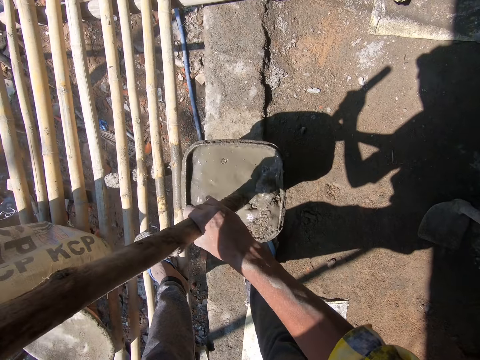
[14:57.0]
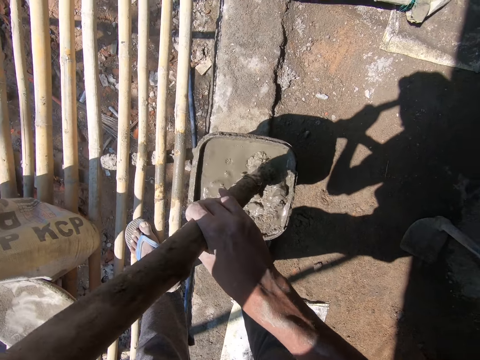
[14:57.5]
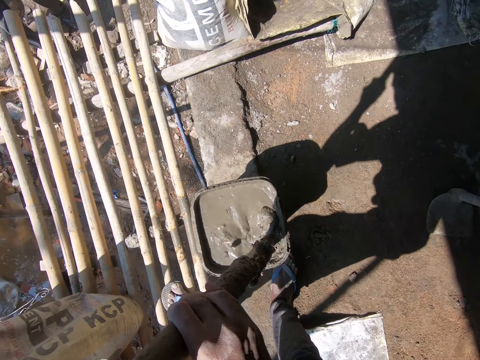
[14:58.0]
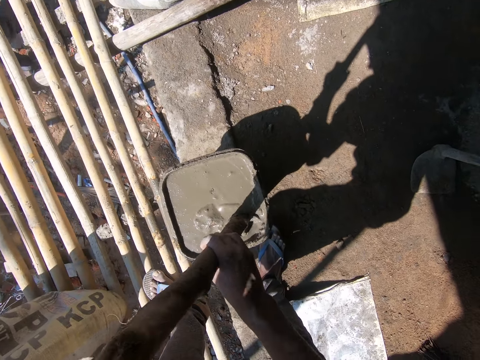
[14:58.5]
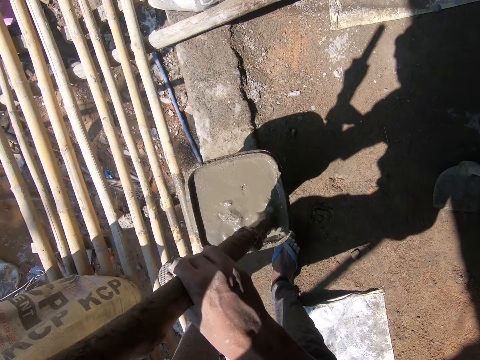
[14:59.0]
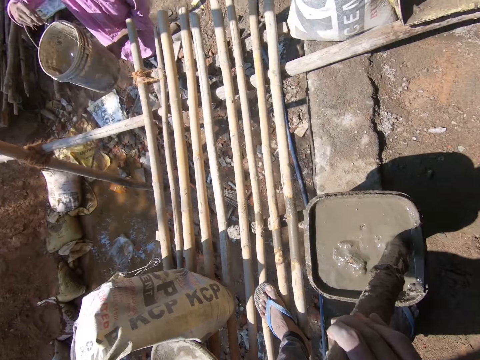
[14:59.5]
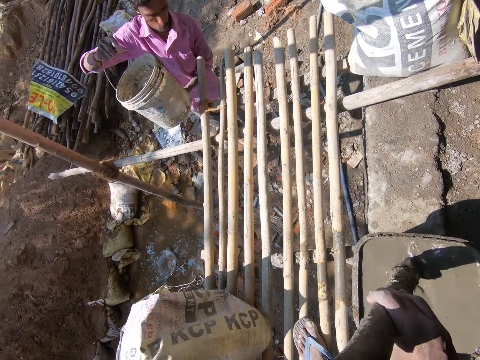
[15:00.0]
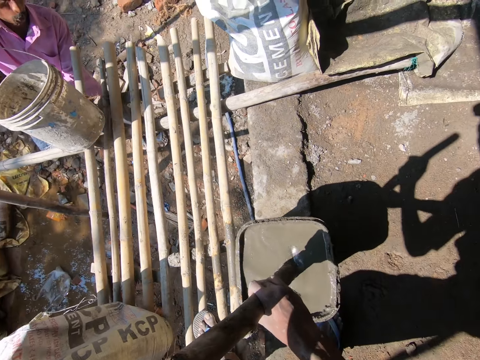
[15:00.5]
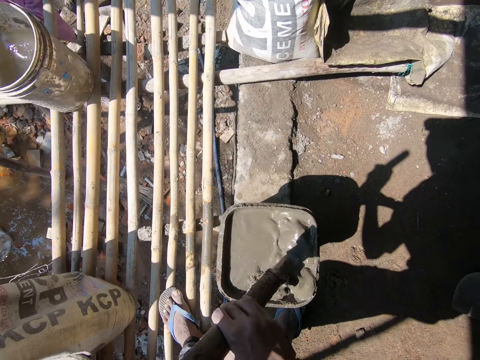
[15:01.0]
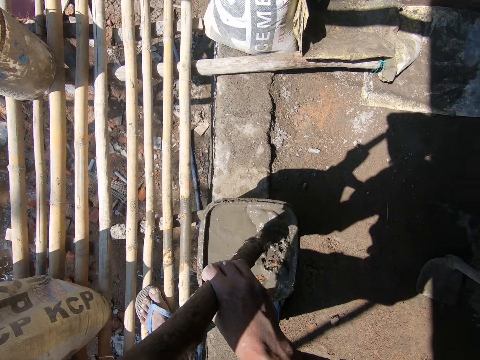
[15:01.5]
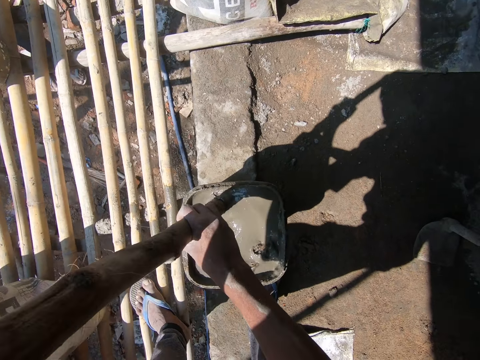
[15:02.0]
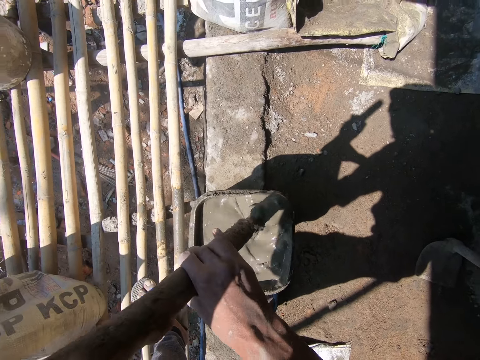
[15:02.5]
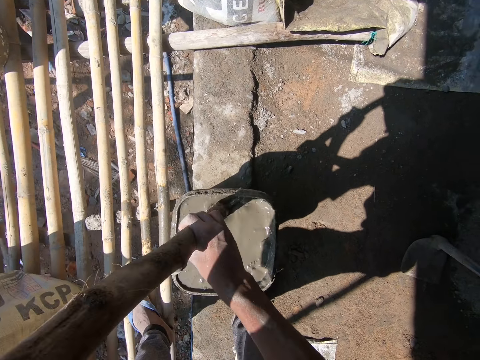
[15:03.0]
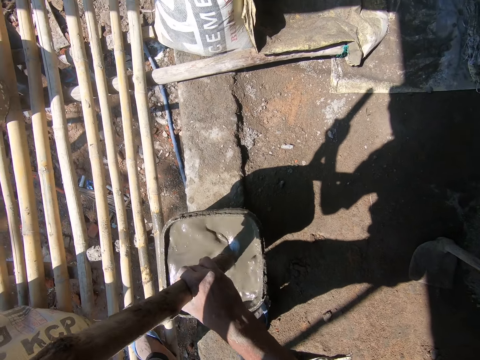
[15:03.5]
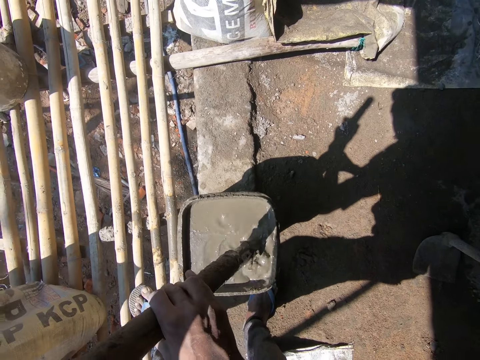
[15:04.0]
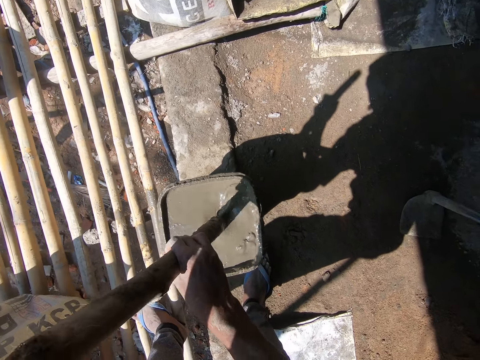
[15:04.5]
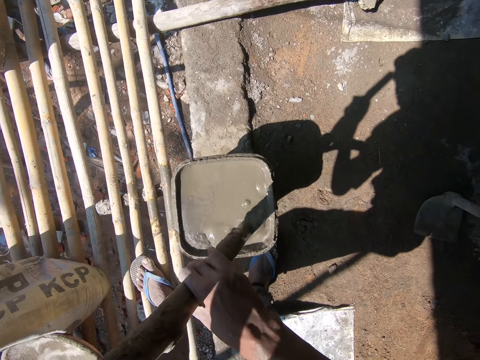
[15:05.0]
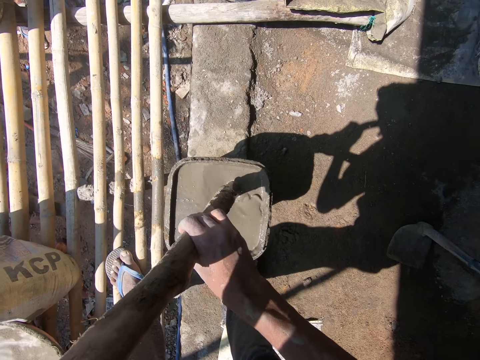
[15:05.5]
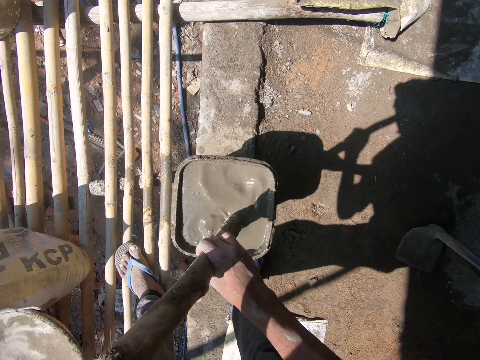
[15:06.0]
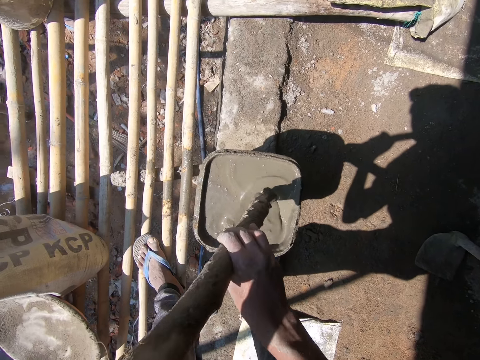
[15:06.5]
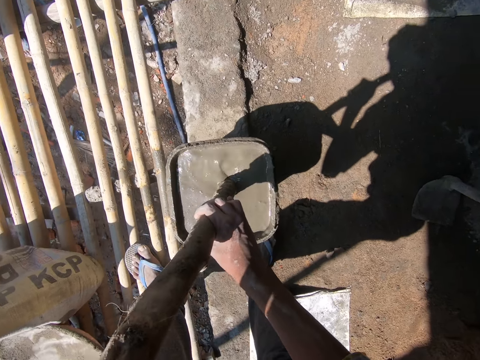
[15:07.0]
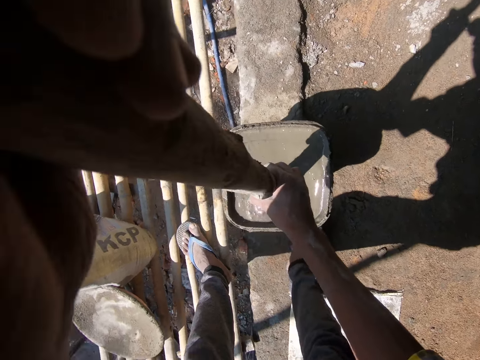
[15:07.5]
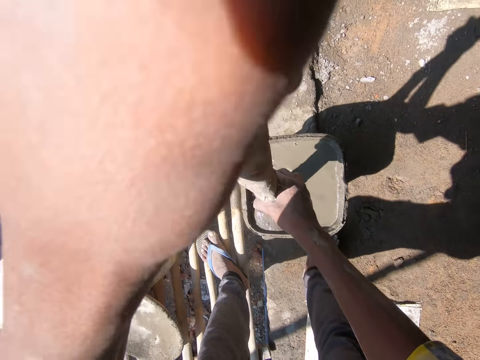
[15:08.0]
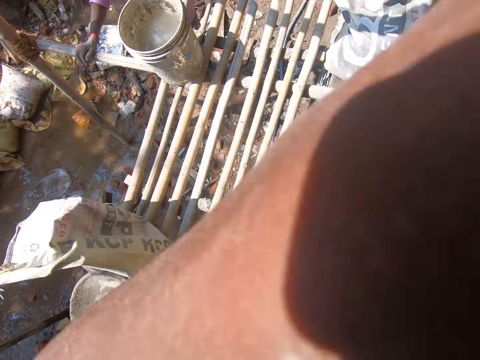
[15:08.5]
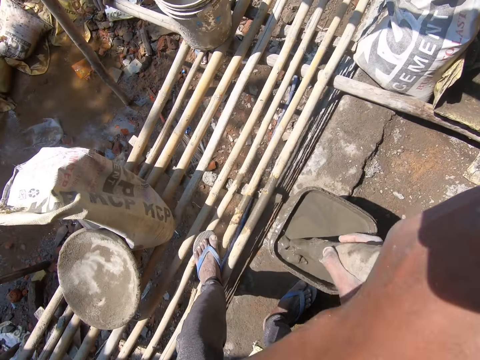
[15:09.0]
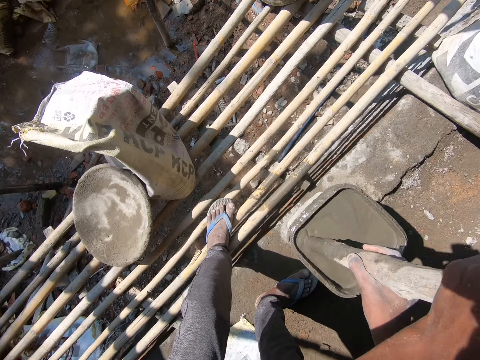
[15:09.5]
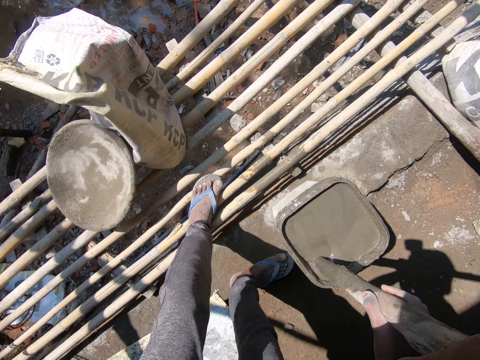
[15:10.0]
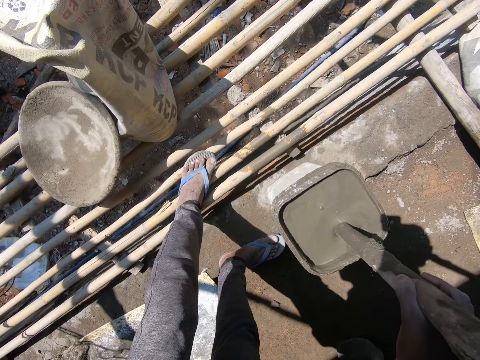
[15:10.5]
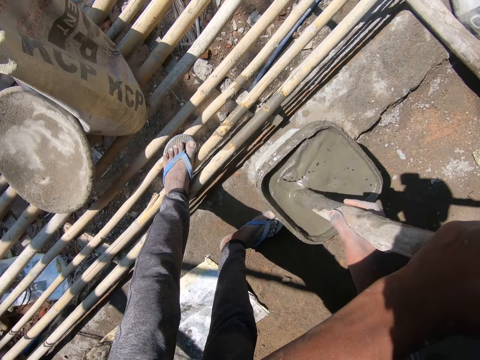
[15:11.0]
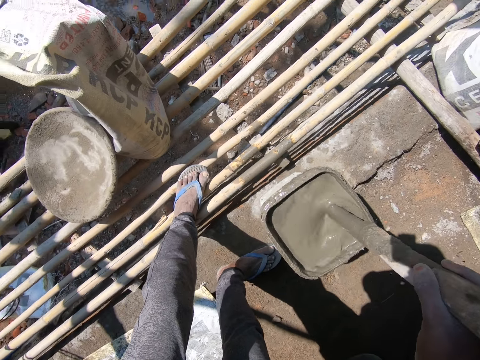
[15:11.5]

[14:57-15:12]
A man places a bucket of water on a bamboo scaffolding with his right hand.

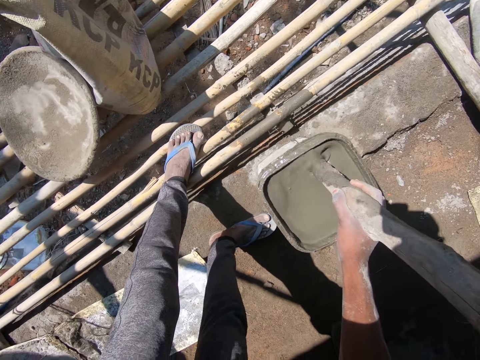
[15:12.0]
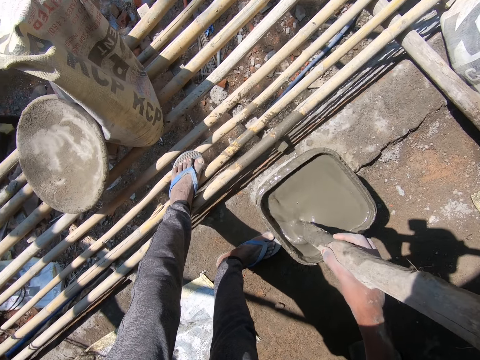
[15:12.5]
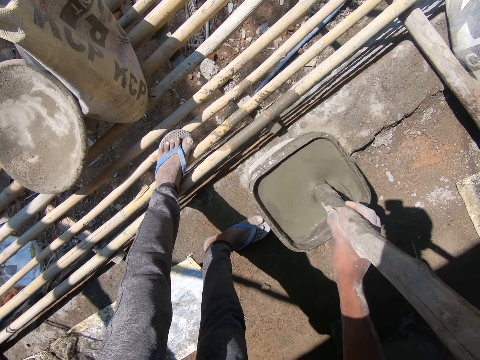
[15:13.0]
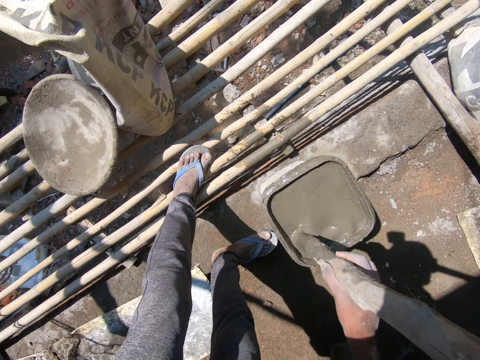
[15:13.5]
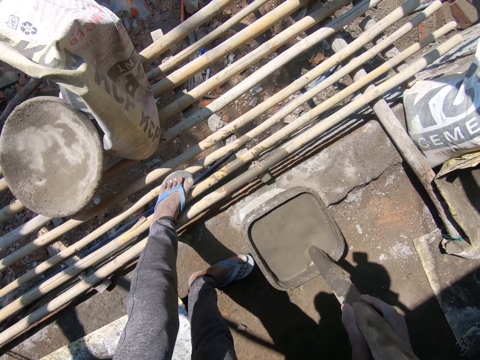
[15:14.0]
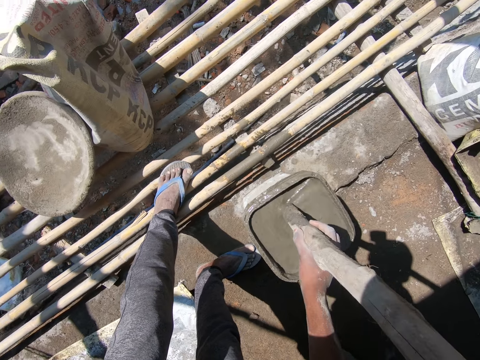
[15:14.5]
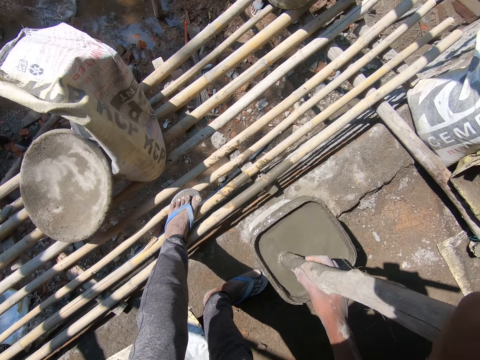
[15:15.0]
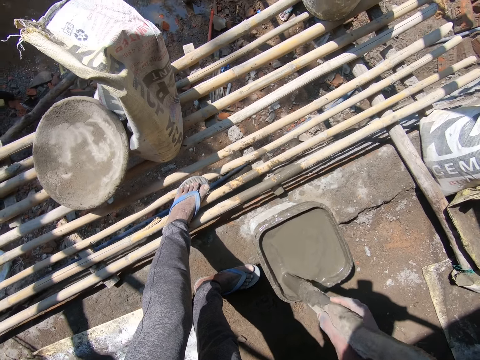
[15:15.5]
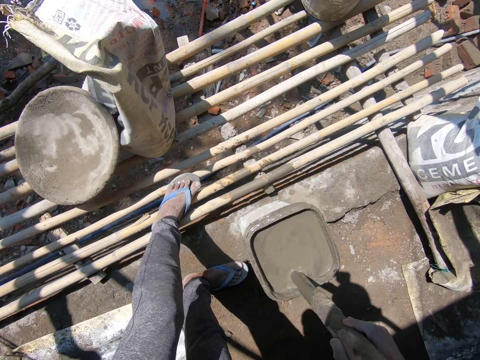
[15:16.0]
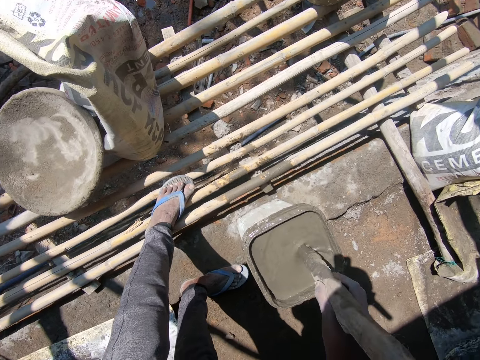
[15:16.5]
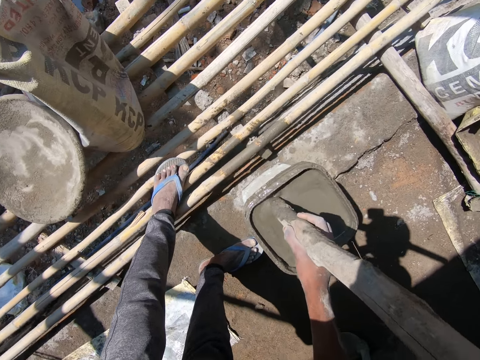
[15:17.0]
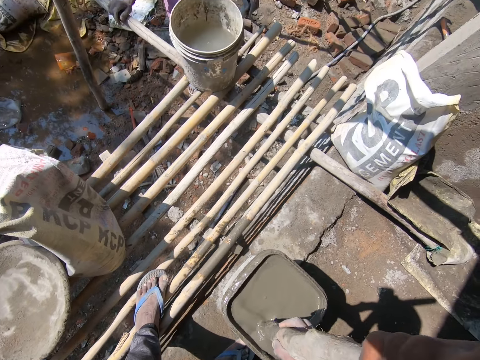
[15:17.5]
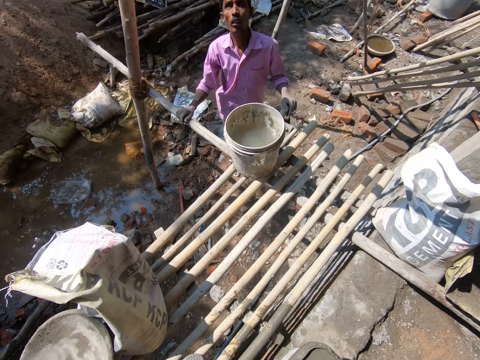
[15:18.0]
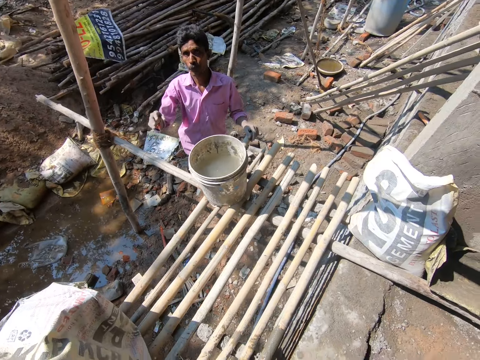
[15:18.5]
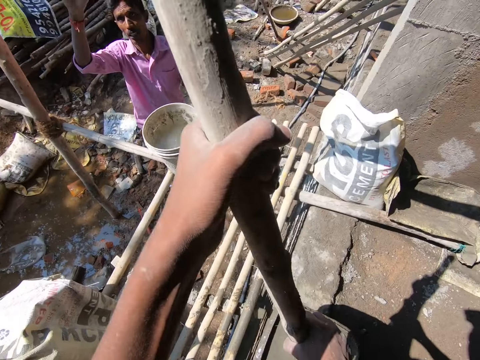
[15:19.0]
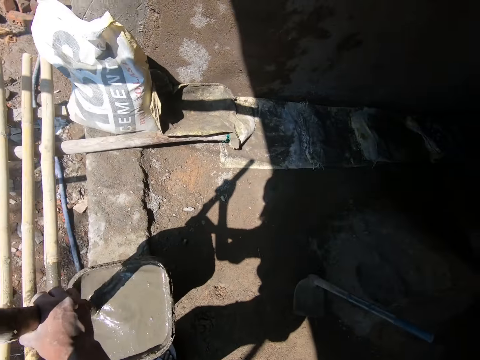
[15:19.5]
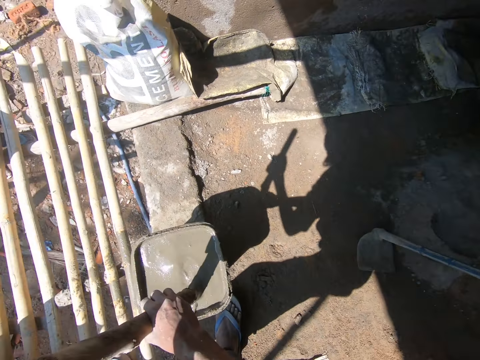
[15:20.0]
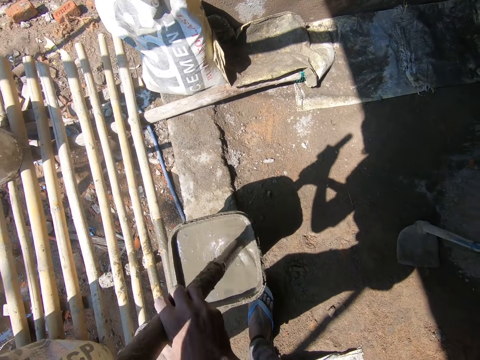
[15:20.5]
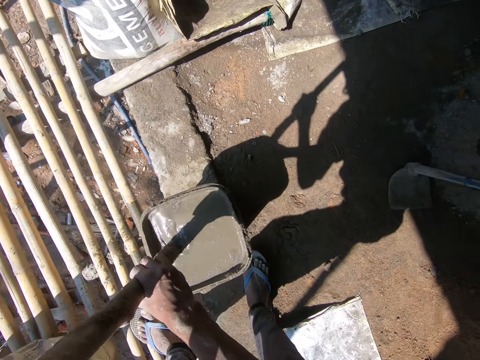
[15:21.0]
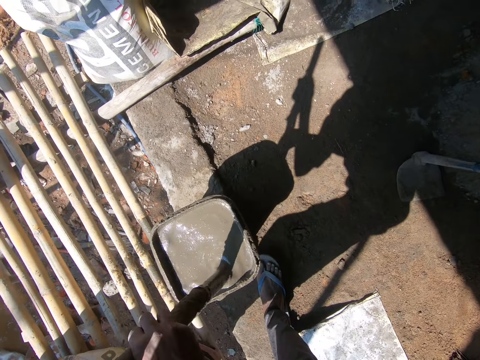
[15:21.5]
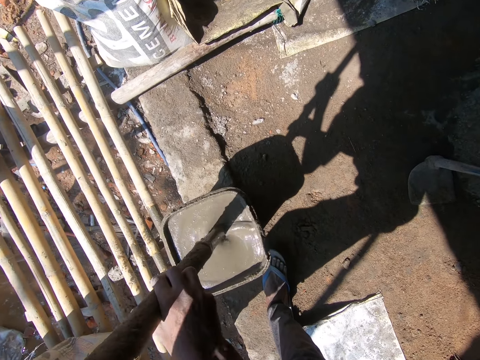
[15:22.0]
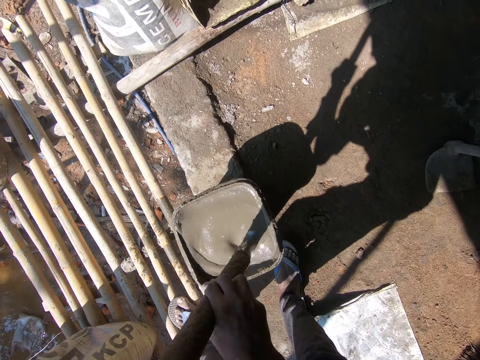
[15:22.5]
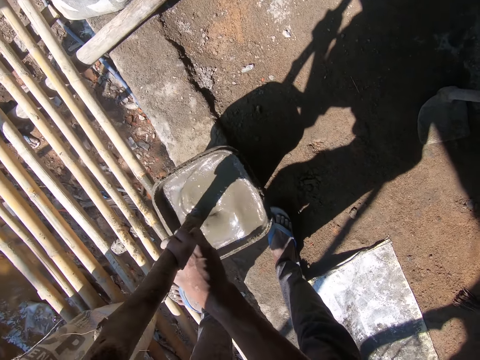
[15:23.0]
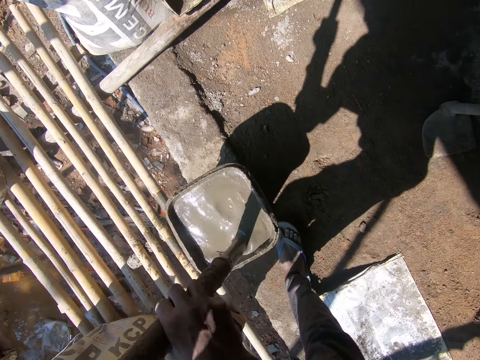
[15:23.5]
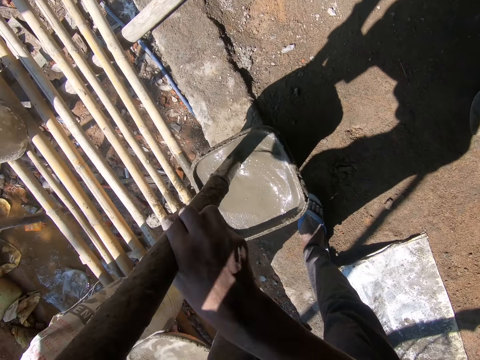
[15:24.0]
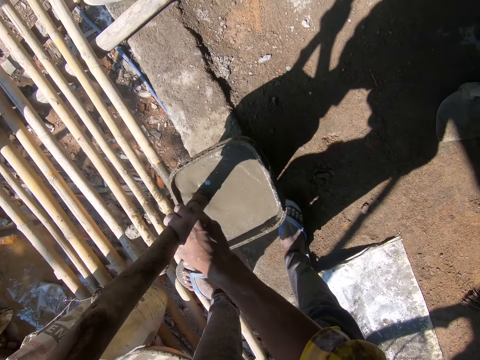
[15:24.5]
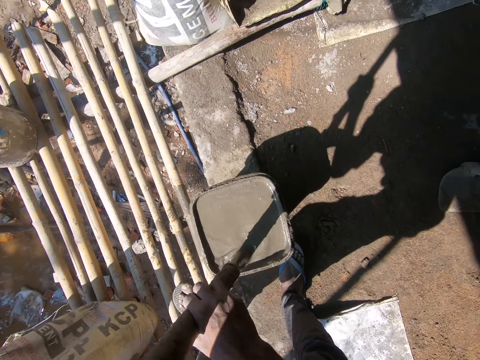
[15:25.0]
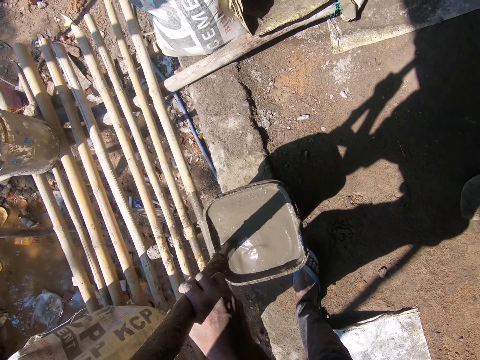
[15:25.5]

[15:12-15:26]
The man interacts with another man.
